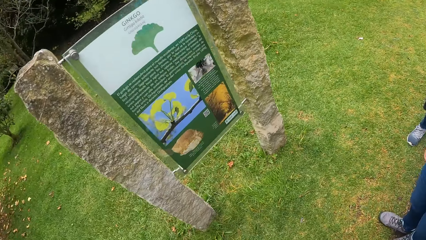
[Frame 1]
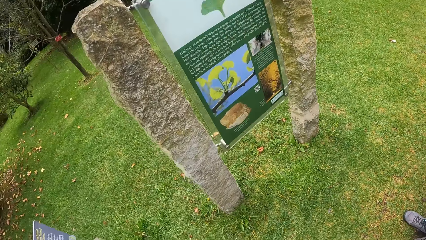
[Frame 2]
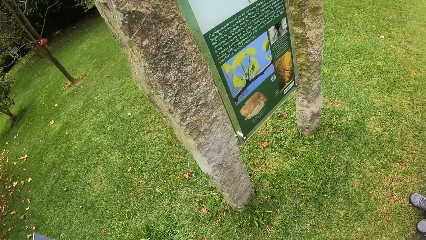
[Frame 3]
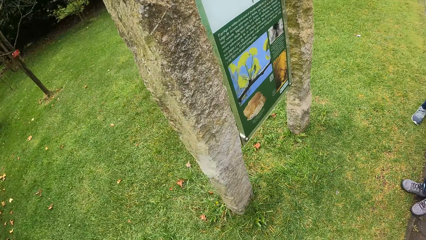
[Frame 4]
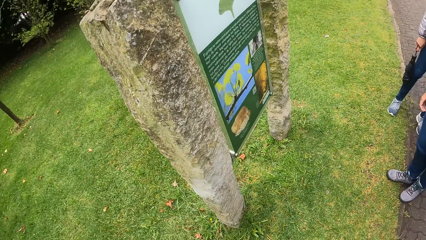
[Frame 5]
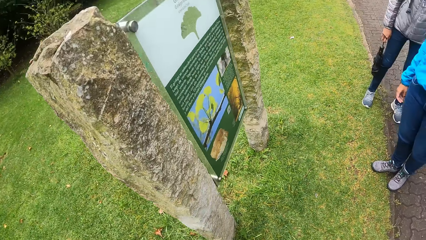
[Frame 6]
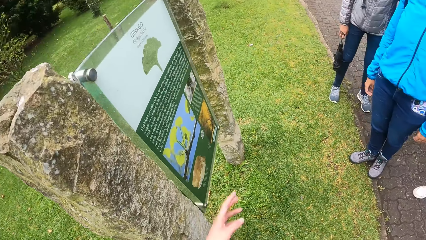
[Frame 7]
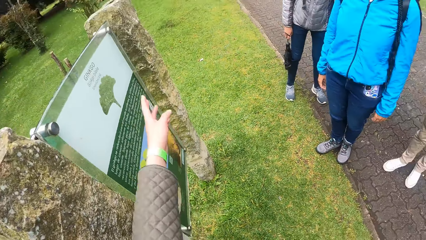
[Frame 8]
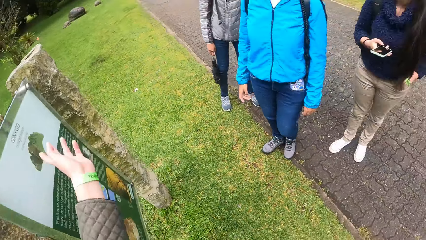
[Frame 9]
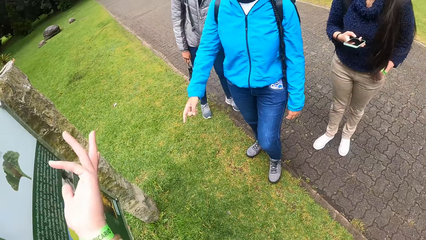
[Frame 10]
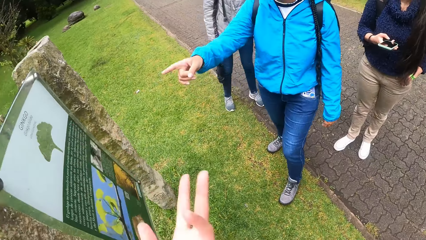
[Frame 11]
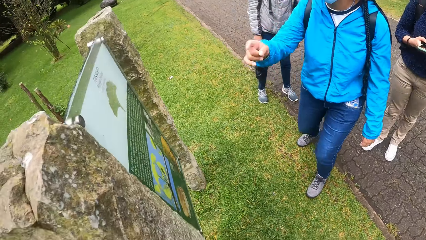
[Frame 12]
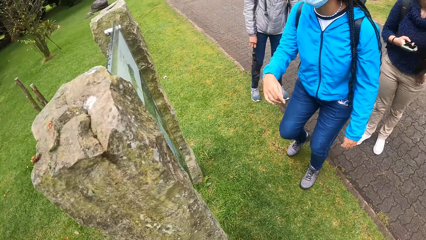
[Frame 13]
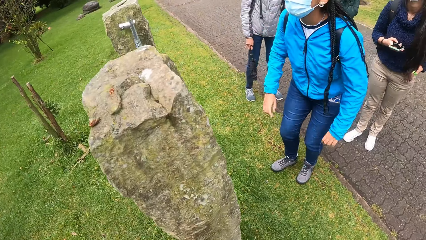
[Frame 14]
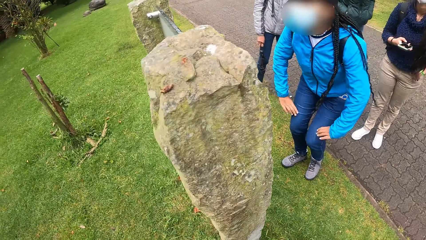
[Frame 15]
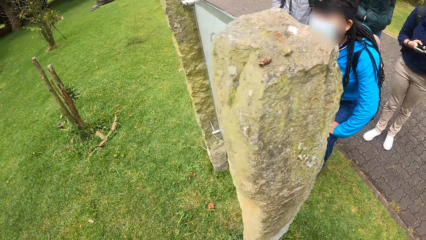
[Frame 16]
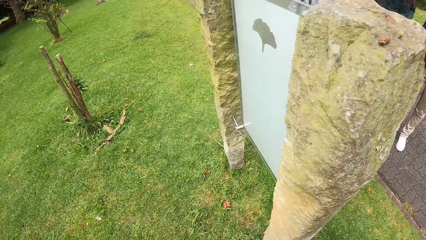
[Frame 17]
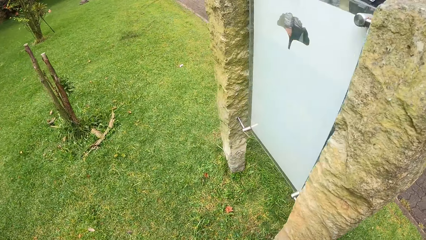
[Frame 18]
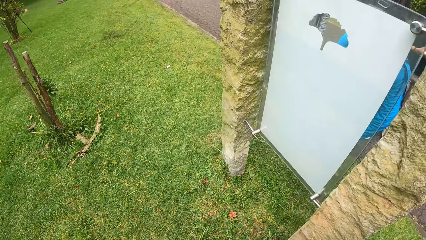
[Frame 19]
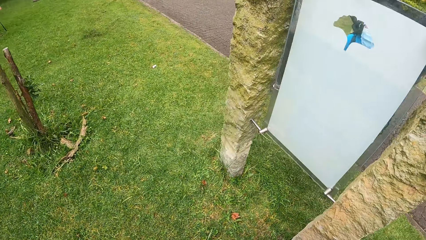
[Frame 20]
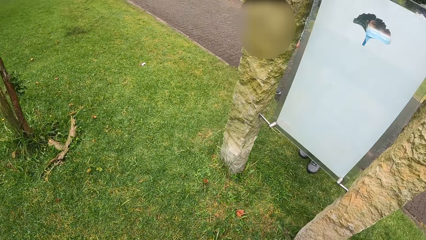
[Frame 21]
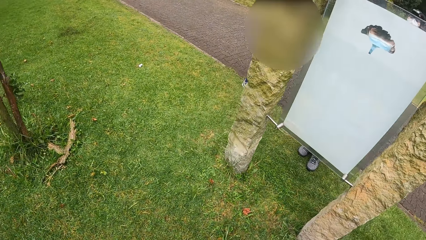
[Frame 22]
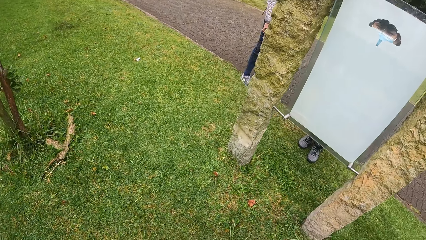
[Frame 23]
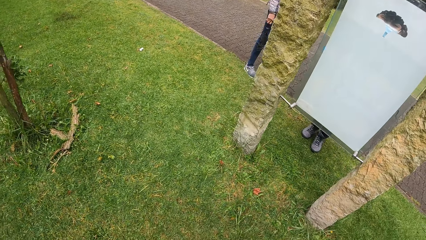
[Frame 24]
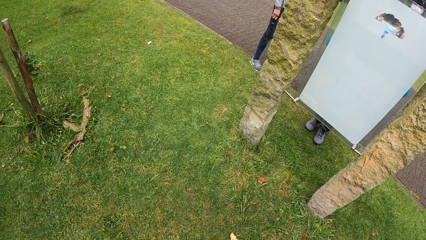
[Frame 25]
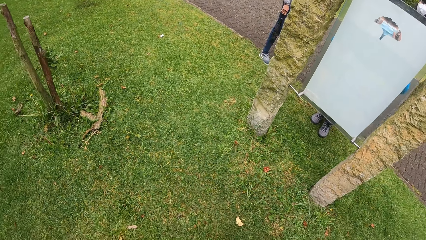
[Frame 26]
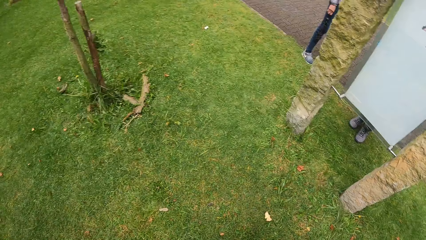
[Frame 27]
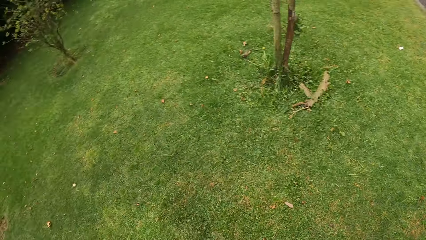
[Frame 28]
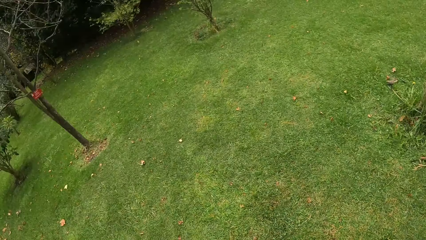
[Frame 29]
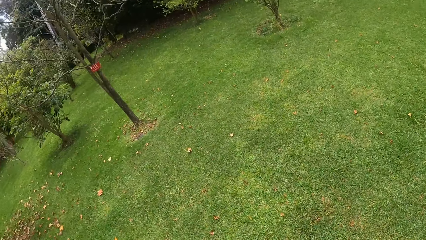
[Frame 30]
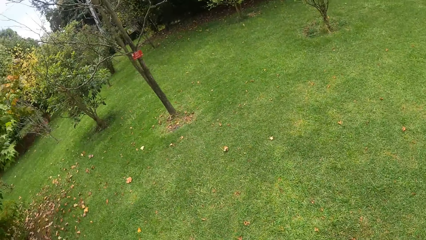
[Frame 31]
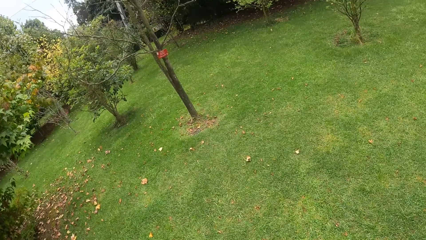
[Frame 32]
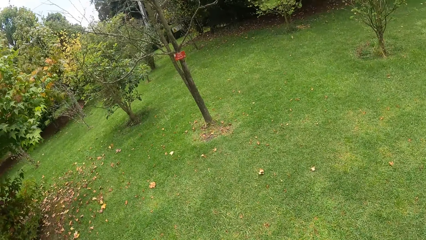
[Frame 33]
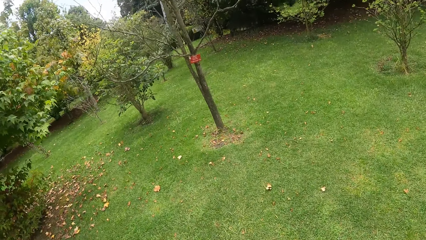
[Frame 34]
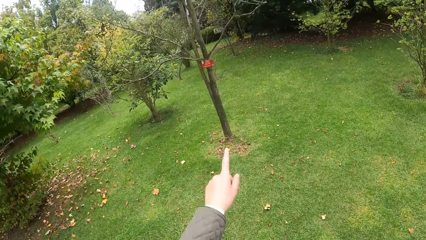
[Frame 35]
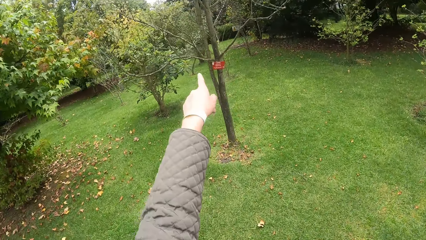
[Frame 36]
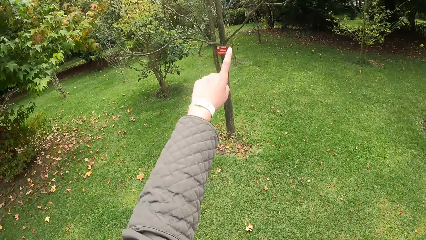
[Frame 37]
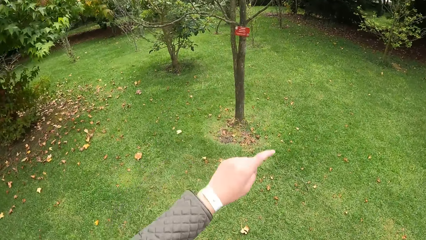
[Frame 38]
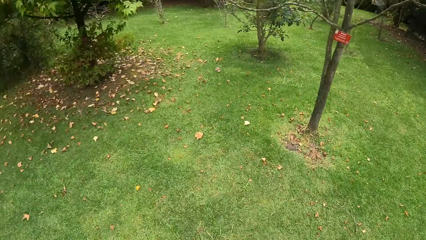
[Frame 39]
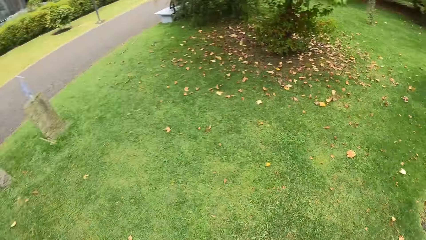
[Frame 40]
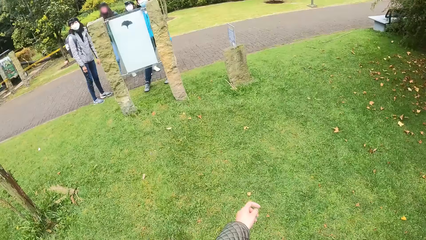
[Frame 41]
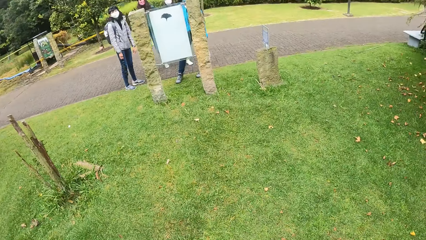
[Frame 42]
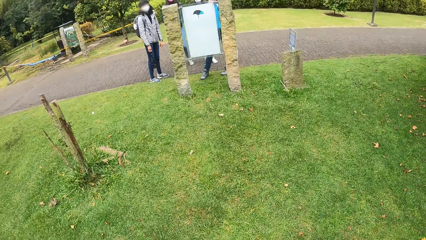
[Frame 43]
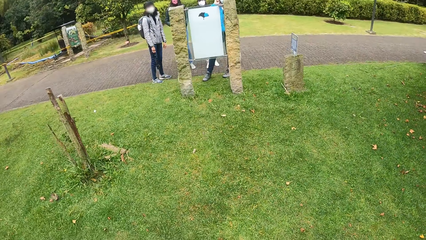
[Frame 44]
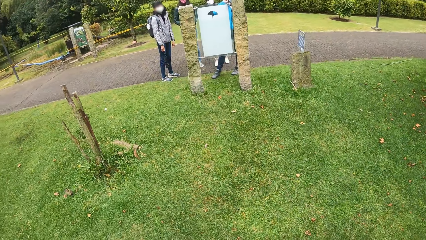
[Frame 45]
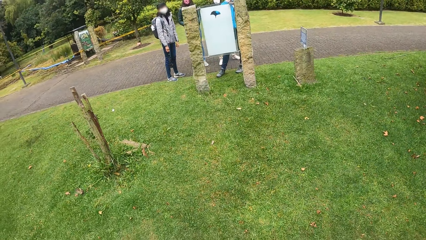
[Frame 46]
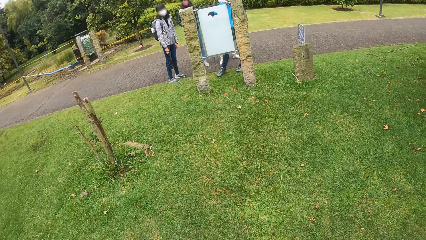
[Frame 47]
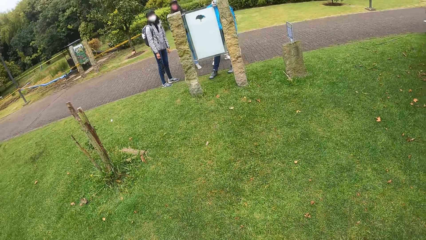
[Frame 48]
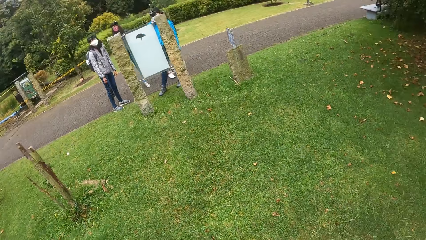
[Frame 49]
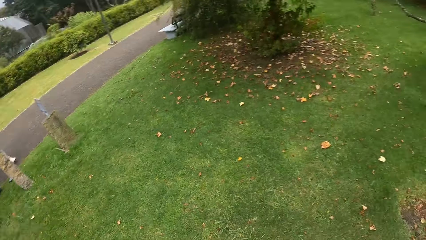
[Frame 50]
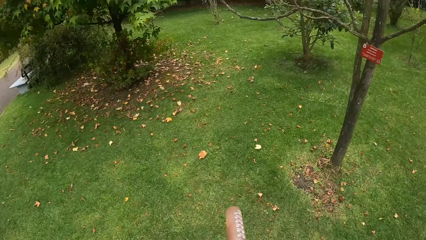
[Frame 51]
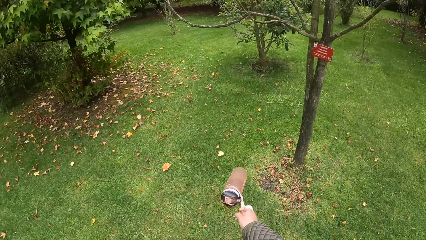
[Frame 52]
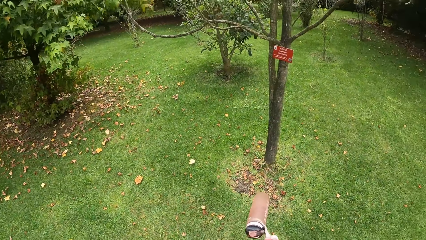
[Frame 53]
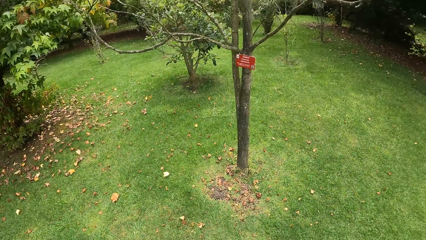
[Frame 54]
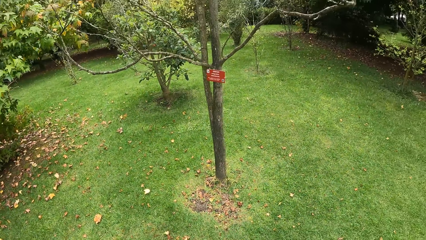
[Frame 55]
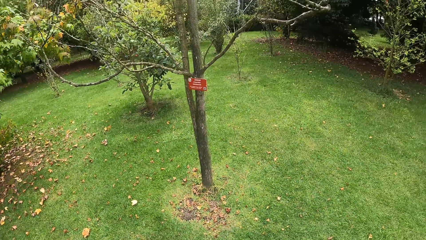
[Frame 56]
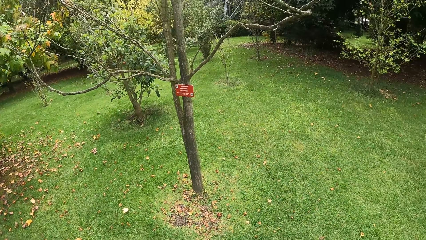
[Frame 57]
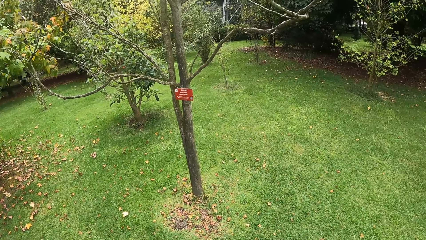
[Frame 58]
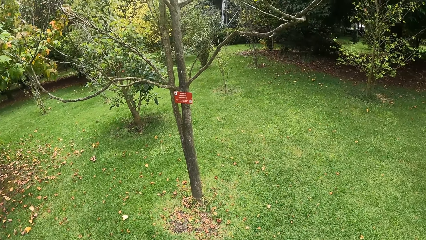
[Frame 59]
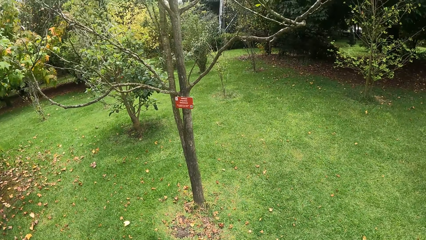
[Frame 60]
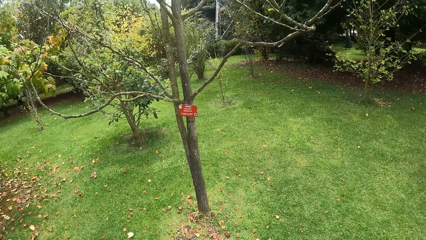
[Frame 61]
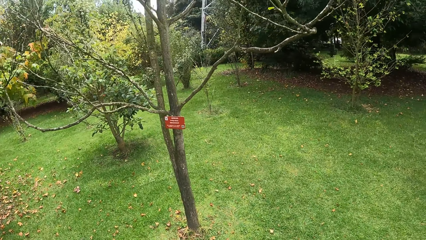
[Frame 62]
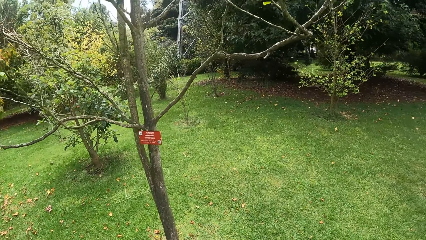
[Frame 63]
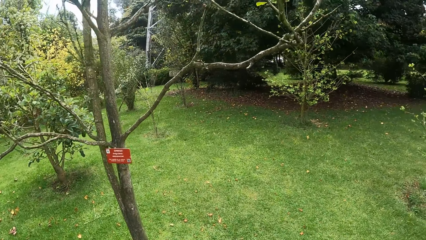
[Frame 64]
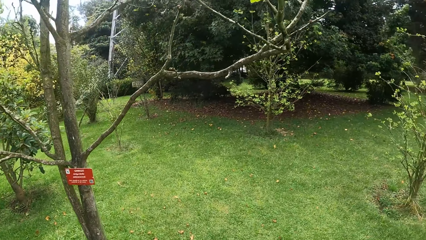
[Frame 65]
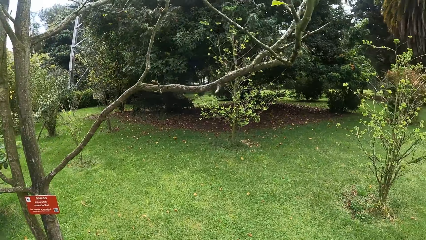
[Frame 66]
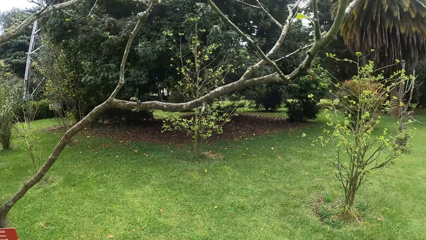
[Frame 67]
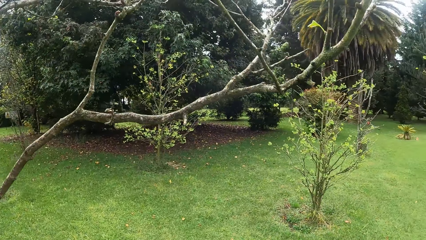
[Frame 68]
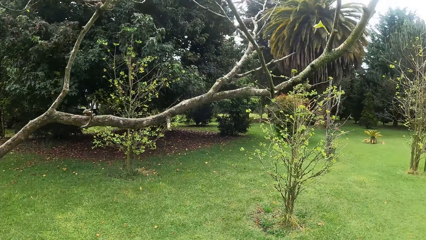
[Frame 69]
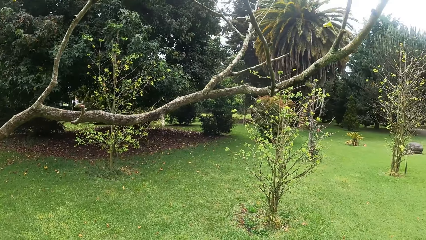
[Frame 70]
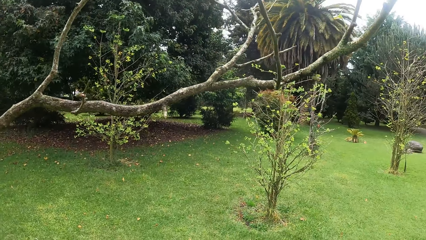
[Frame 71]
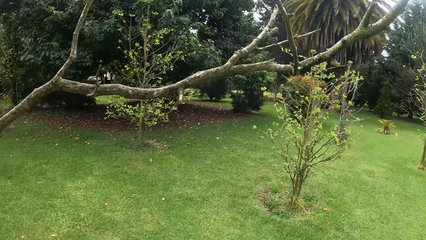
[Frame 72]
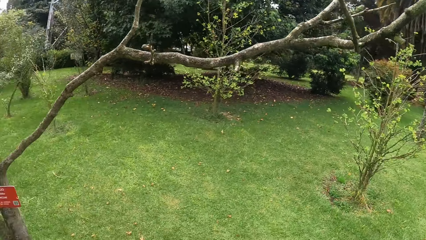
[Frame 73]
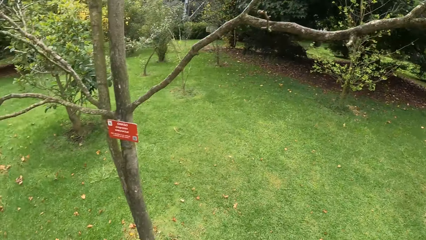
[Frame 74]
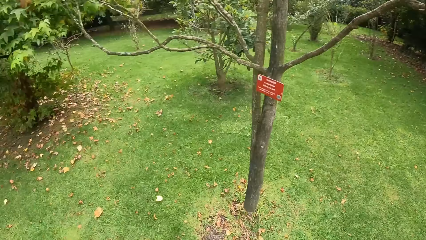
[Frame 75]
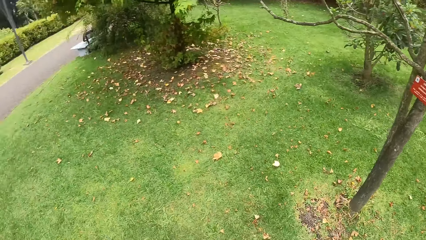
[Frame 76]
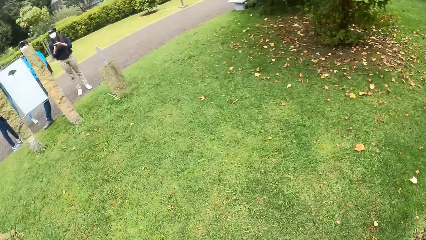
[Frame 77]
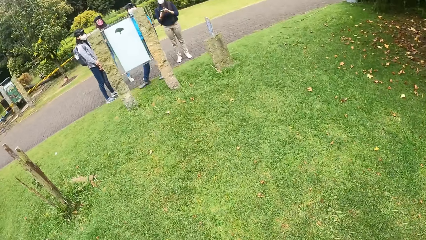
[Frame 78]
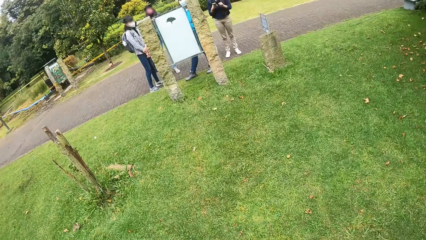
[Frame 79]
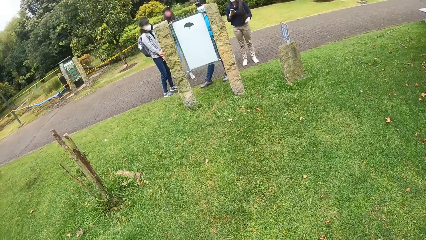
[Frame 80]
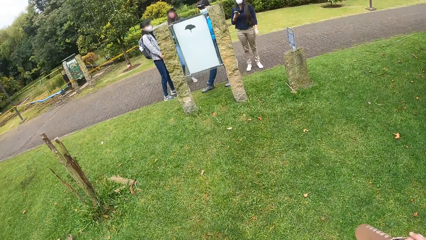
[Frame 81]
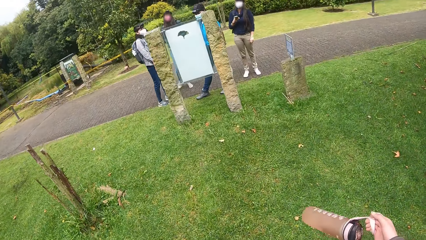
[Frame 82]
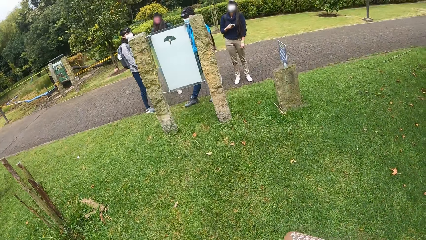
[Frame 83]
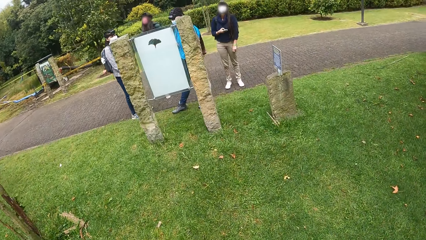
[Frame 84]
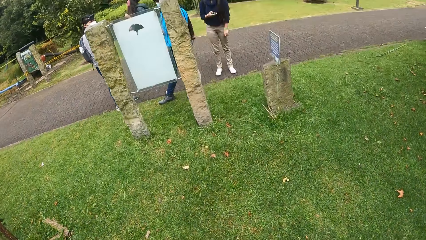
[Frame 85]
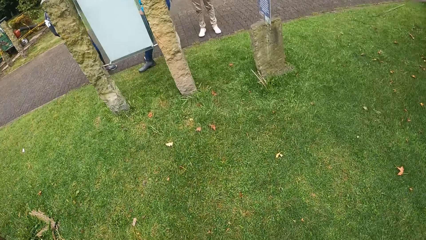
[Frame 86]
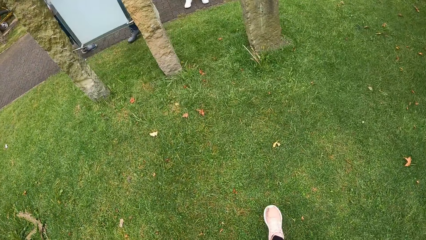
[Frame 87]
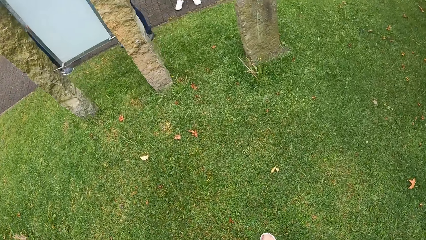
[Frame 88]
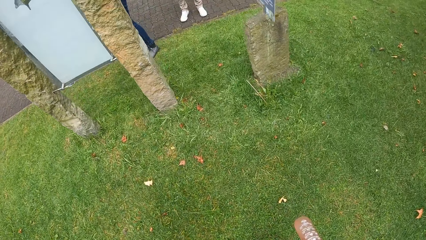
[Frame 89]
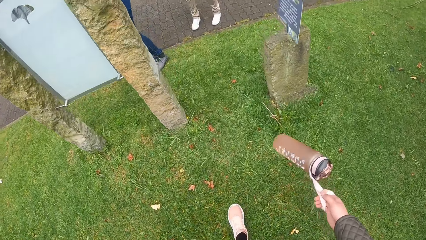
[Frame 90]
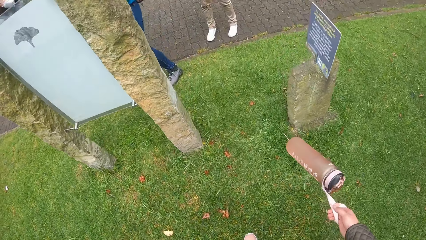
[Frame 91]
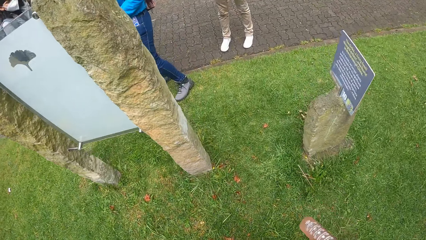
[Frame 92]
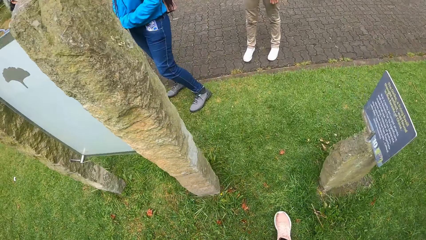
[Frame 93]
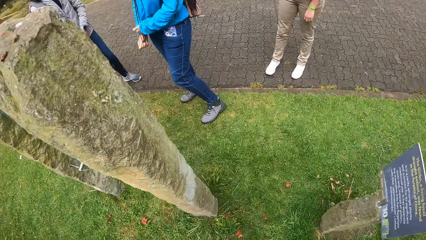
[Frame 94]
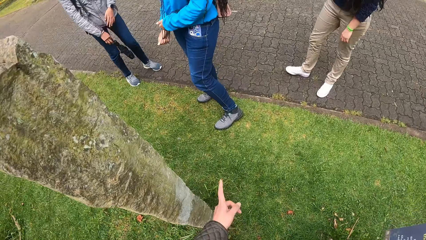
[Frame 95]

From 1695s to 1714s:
The camera wearer points at the board with her left hand. She walks on the grass. She points at a tree with her left hand. She looks around. She walks towards the group of people on the grass.
